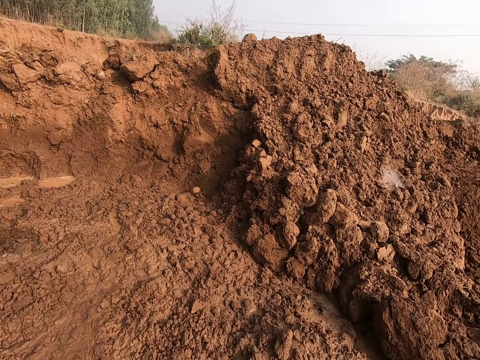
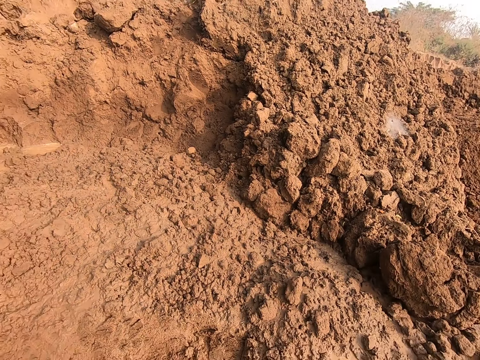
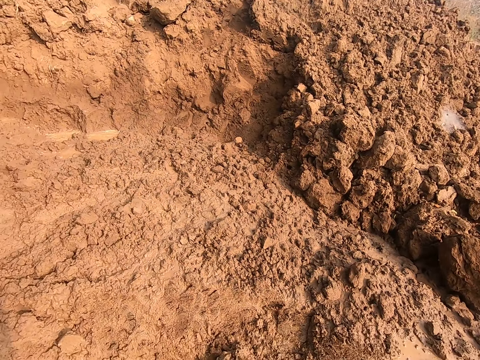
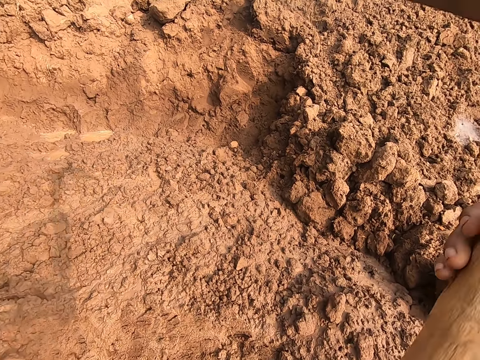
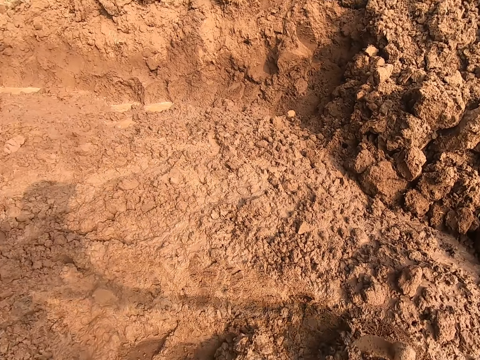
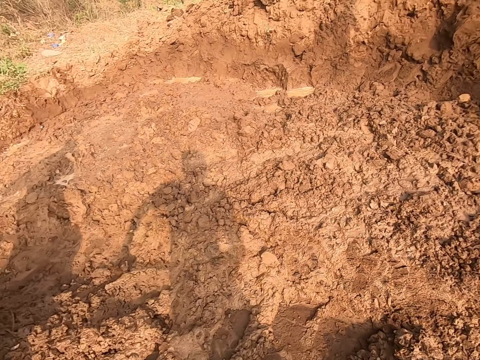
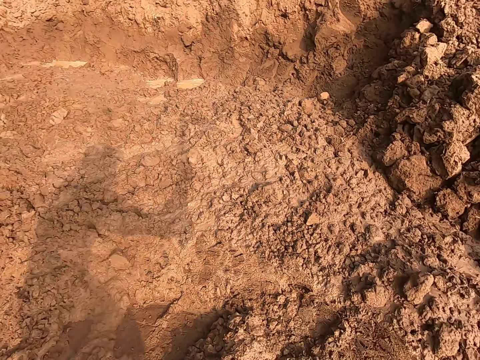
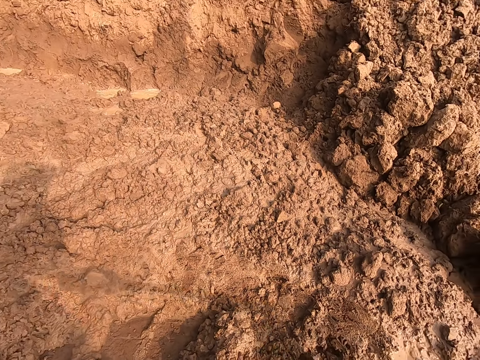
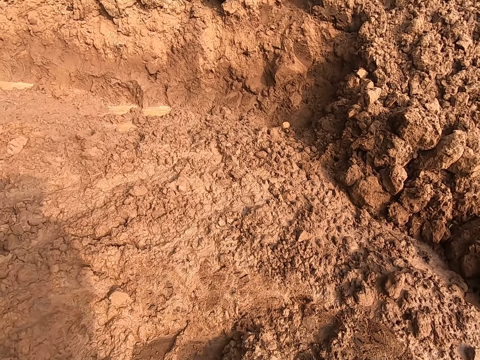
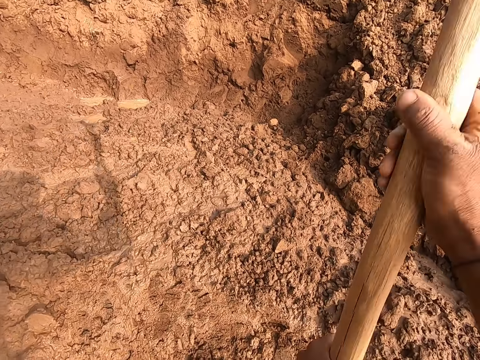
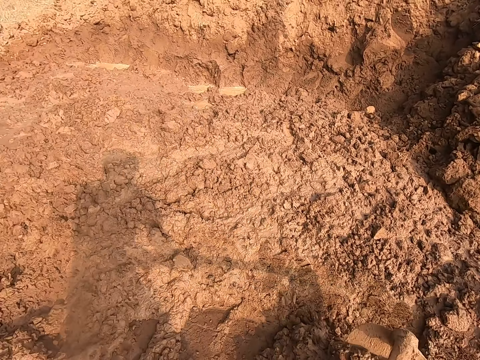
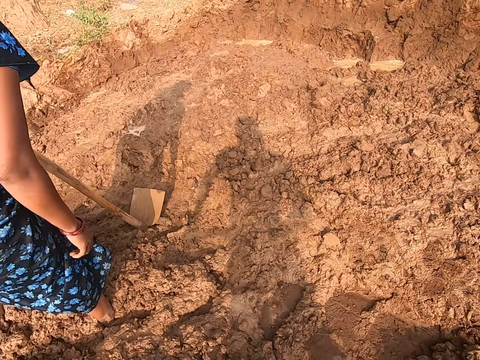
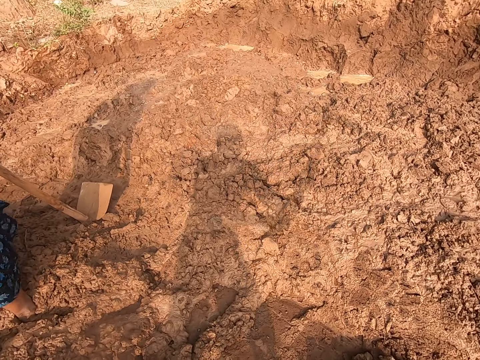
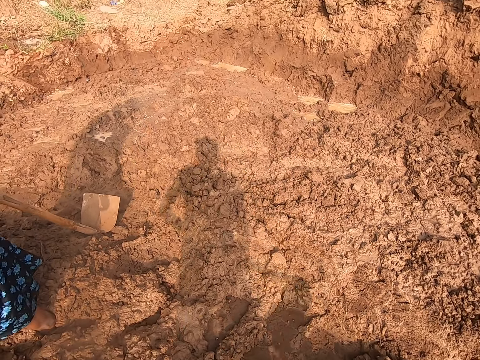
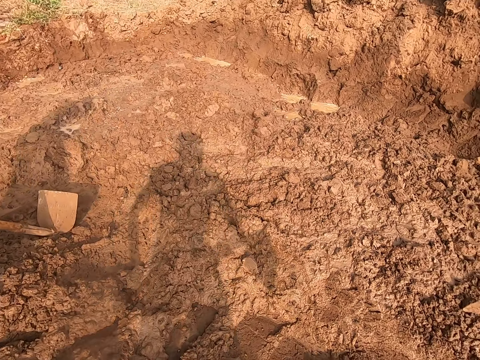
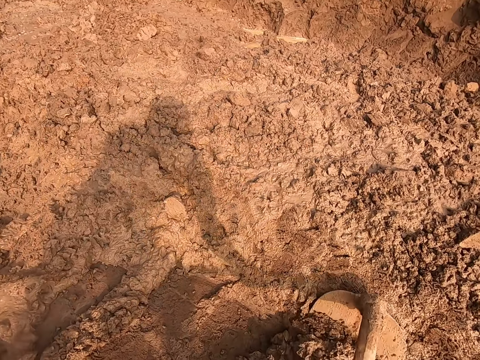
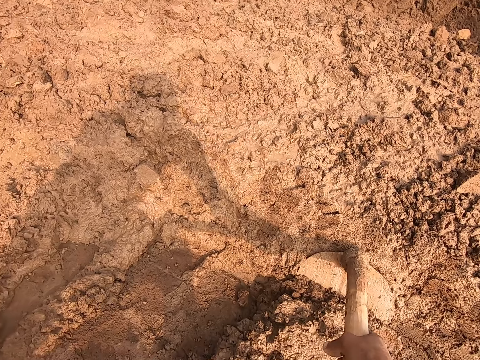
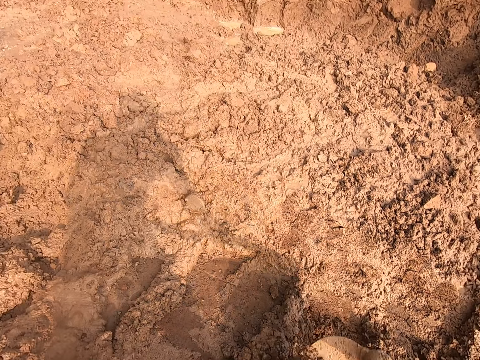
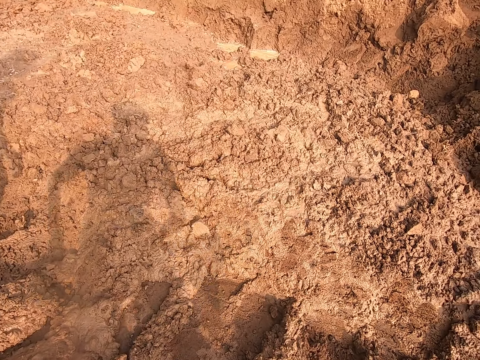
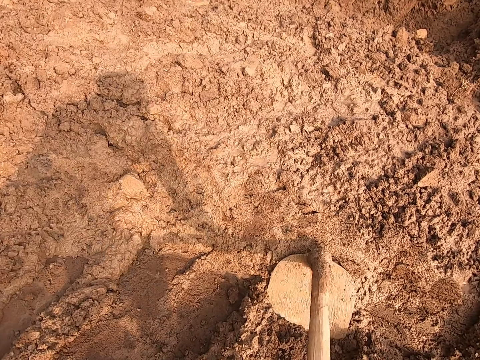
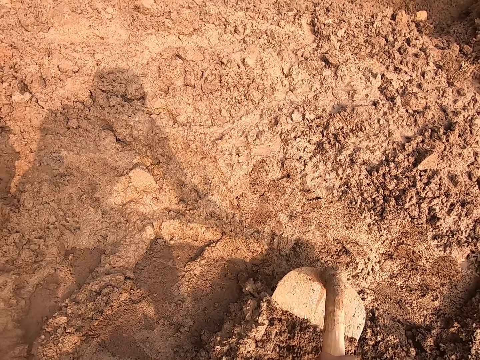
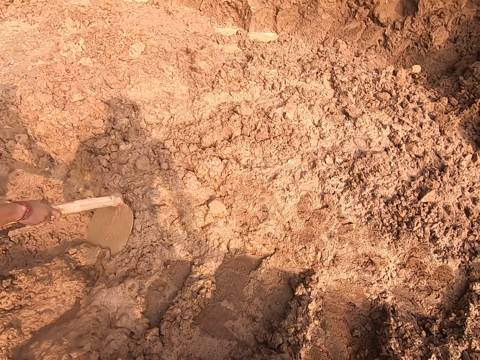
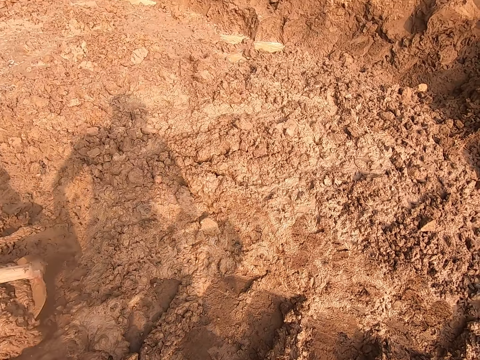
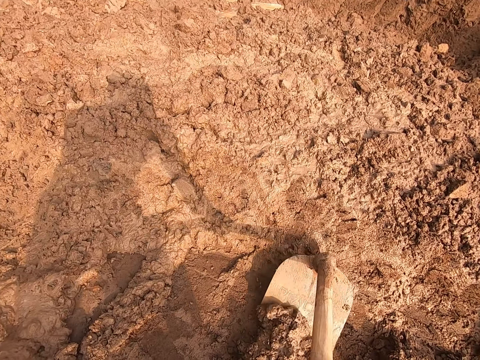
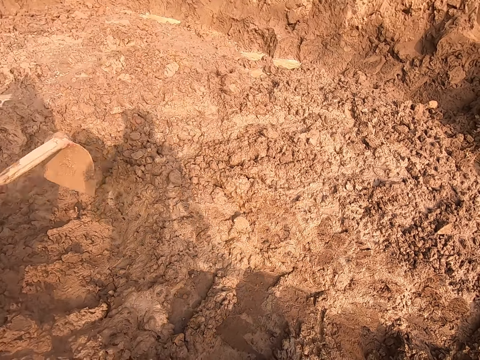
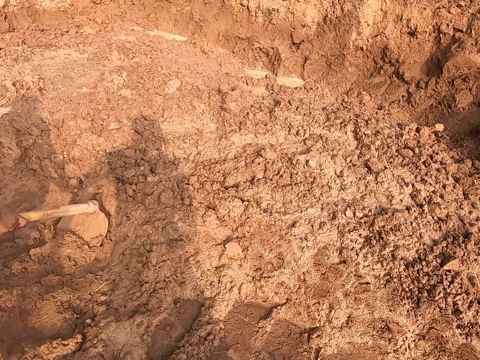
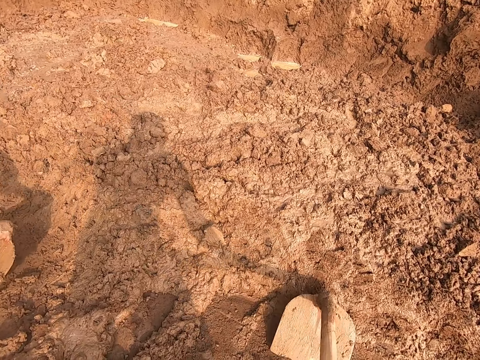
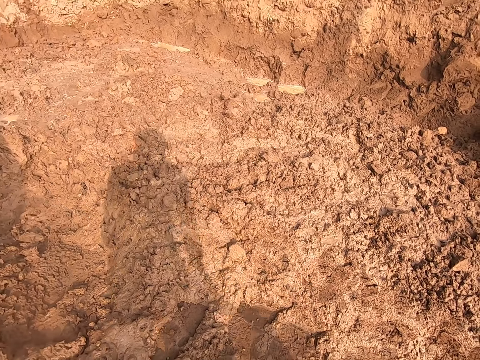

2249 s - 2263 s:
The camera wearer digs the ground with a shovel. They pull soil with the shovel.

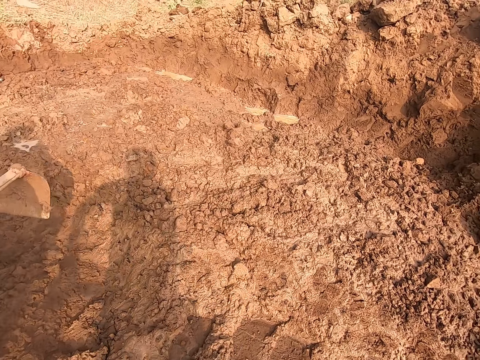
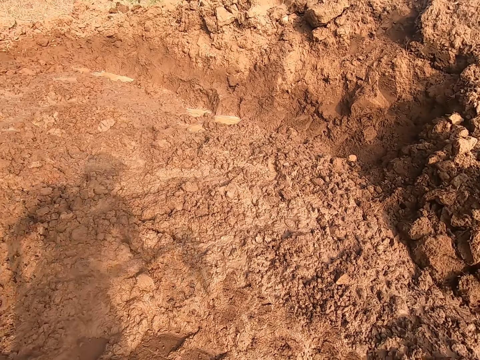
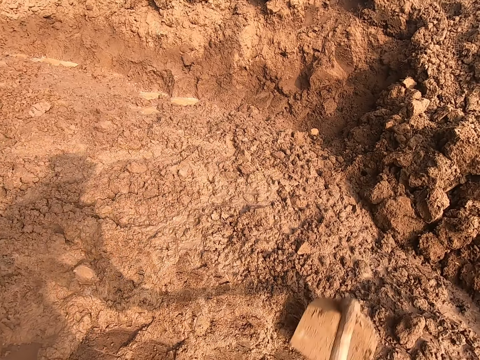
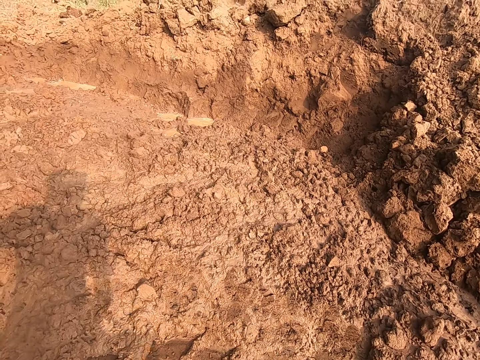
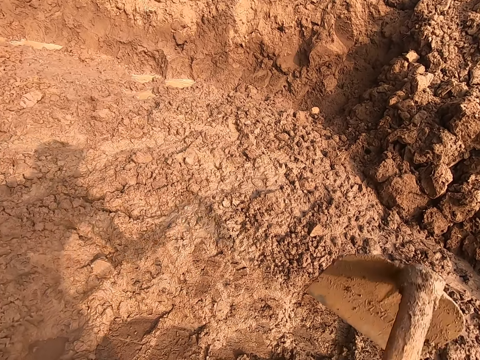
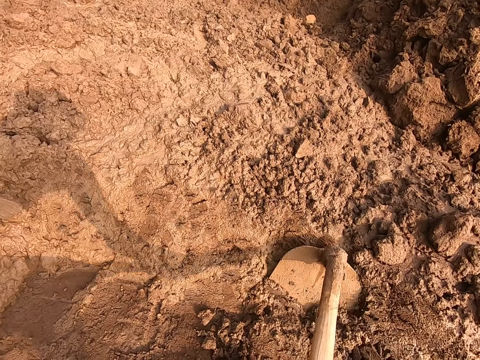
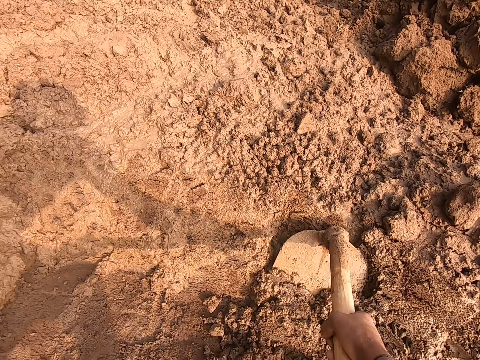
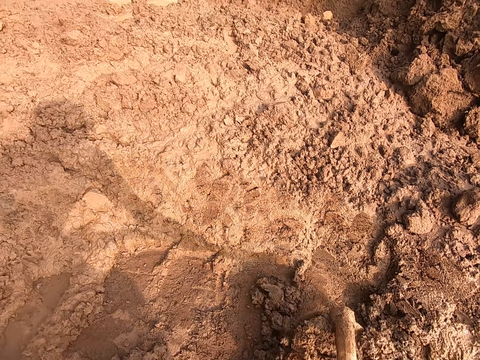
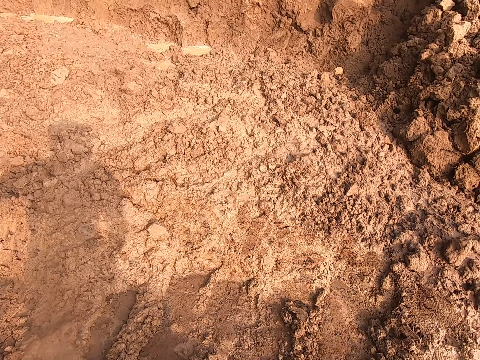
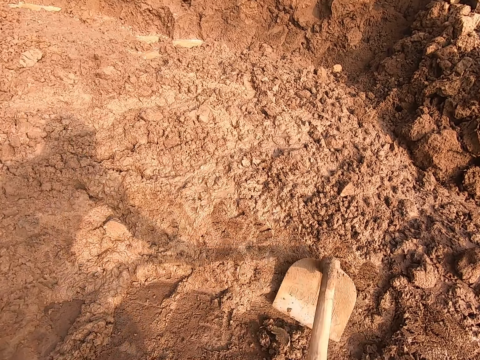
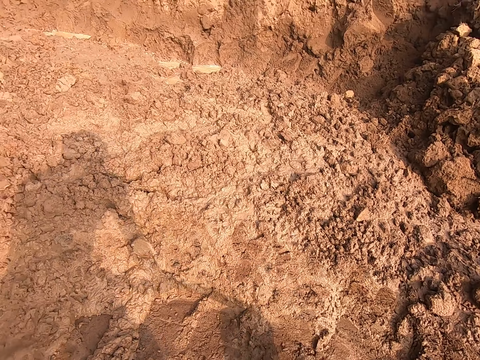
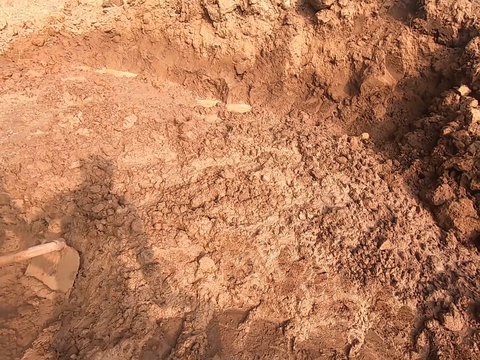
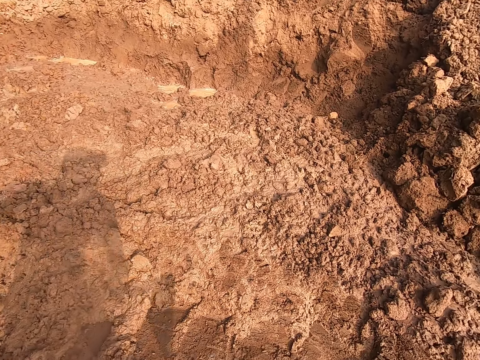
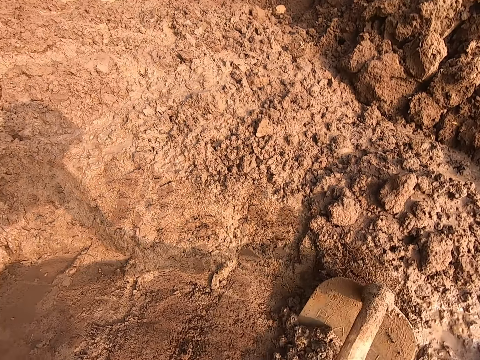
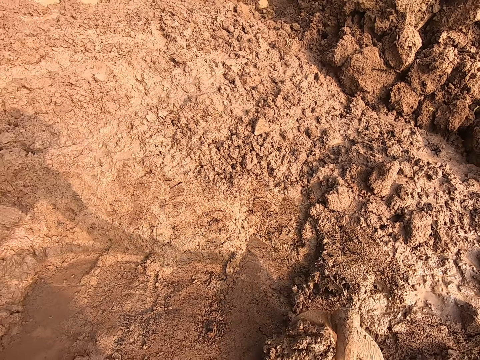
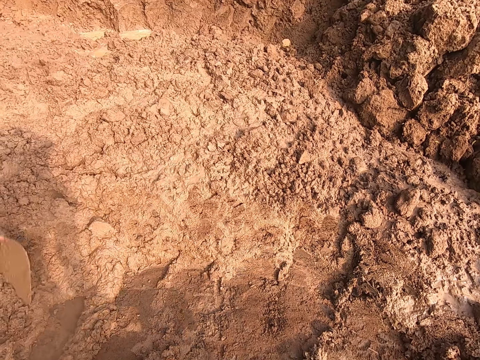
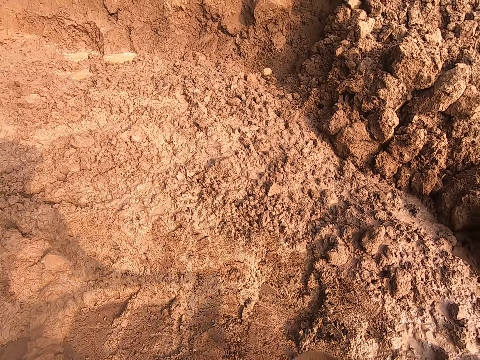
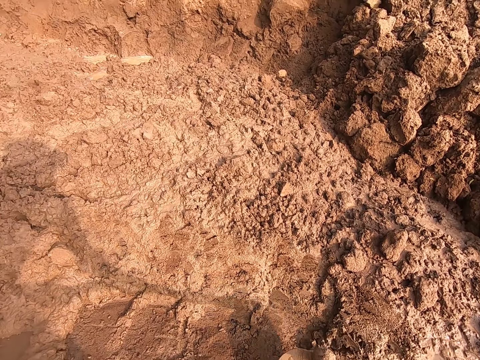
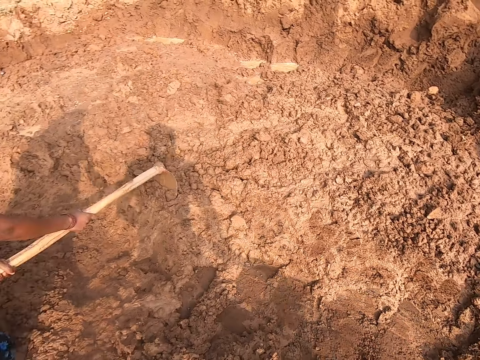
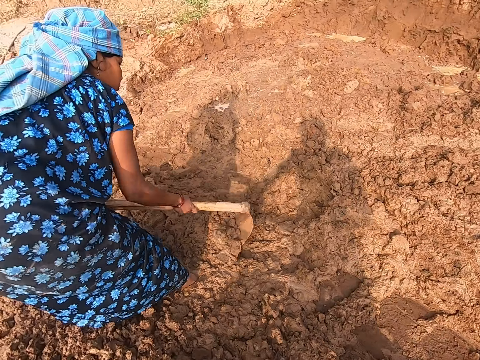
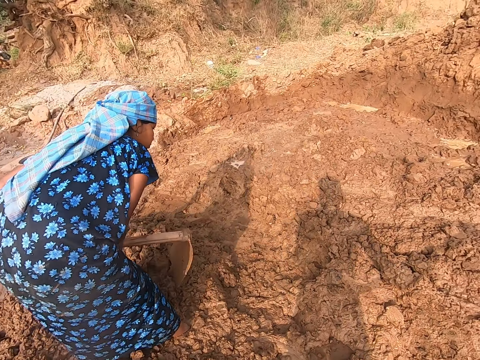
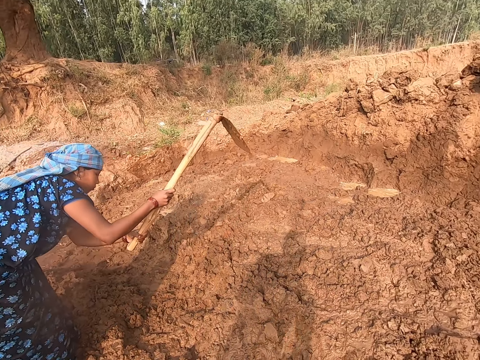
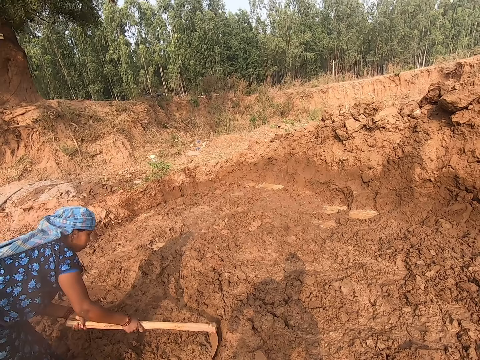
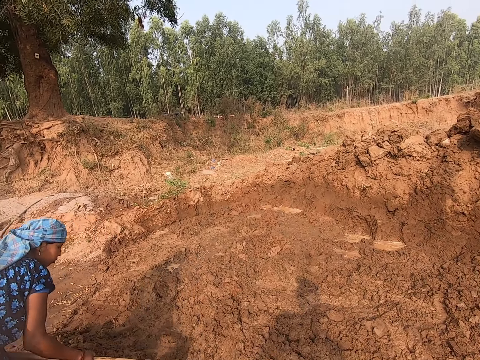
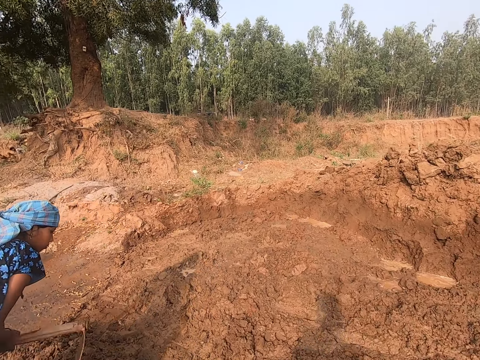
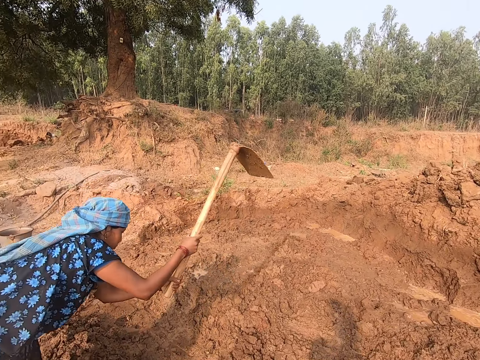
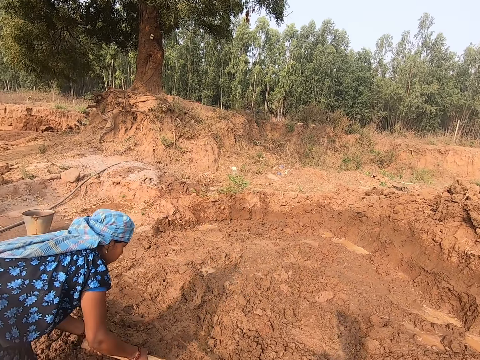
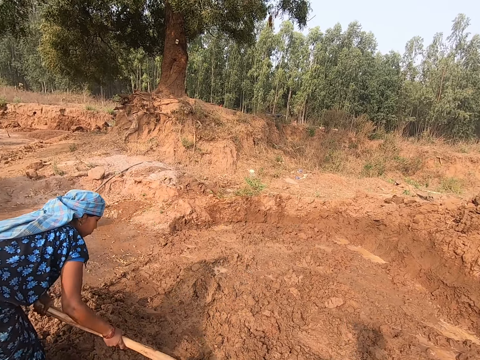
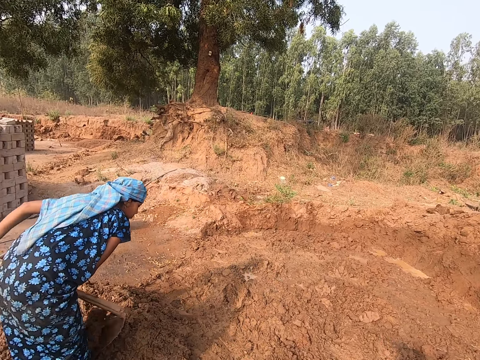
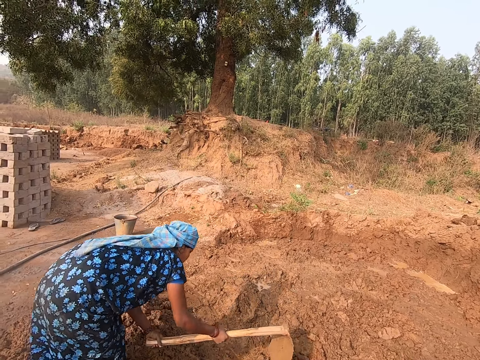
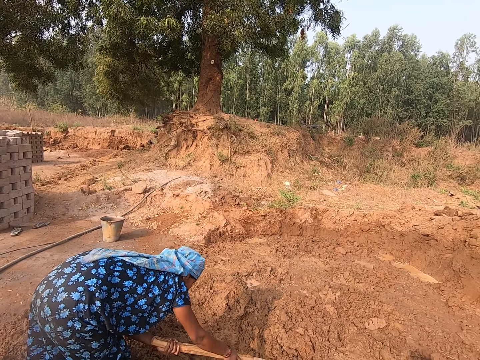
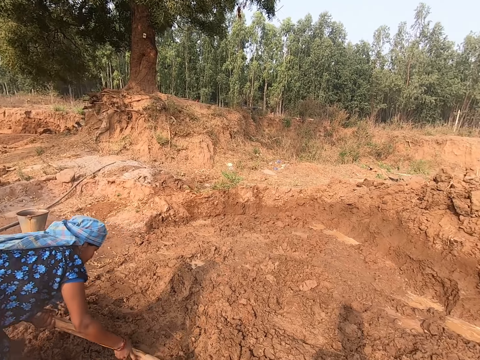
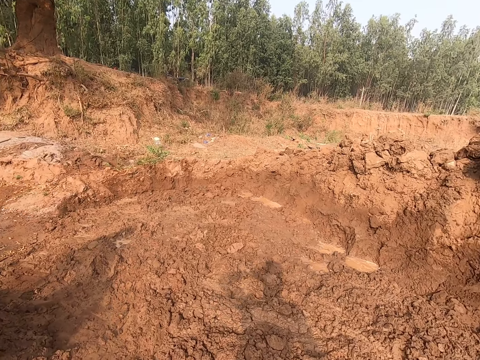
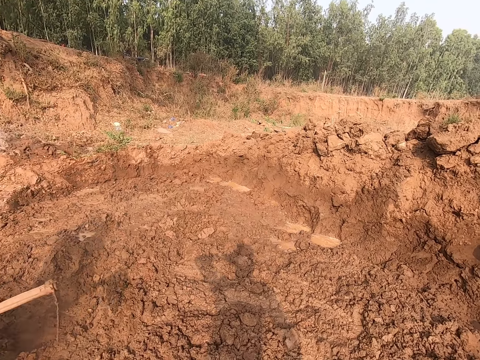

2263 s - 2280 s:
The camera wearer digs the ground with a shovel. They pull soil with the shovel. They look around.
